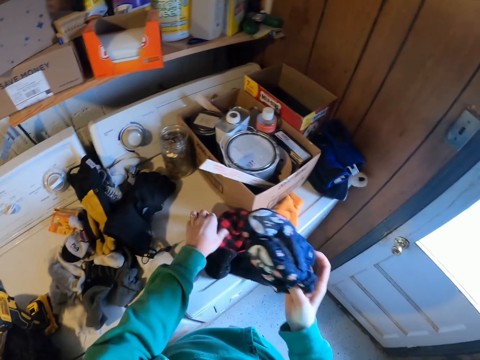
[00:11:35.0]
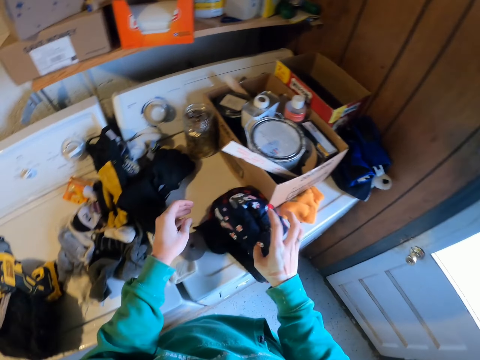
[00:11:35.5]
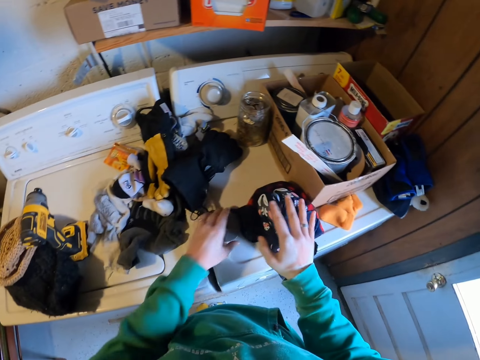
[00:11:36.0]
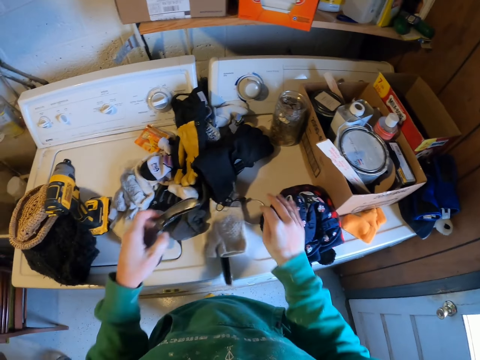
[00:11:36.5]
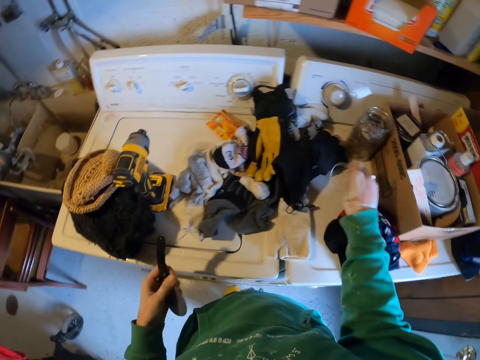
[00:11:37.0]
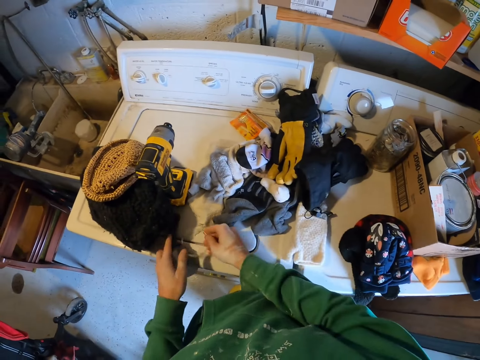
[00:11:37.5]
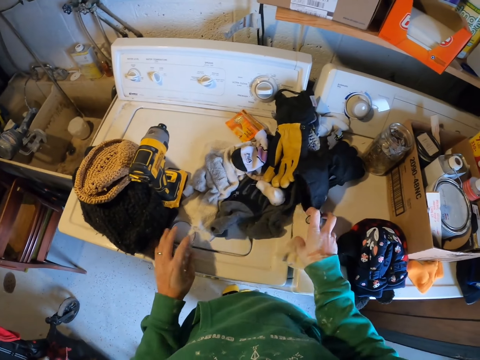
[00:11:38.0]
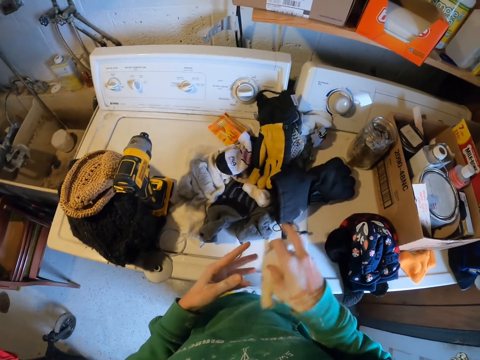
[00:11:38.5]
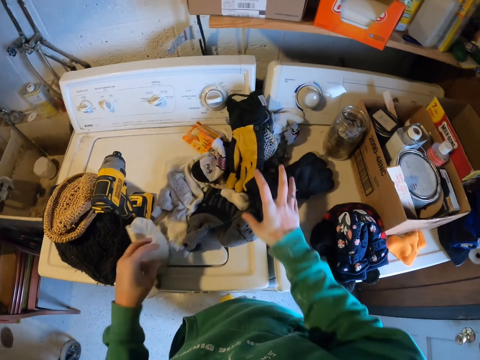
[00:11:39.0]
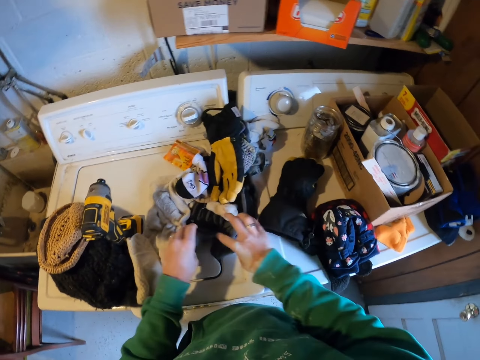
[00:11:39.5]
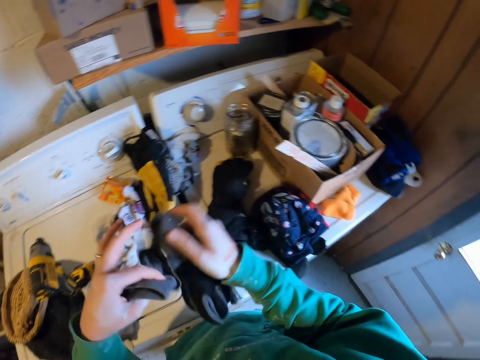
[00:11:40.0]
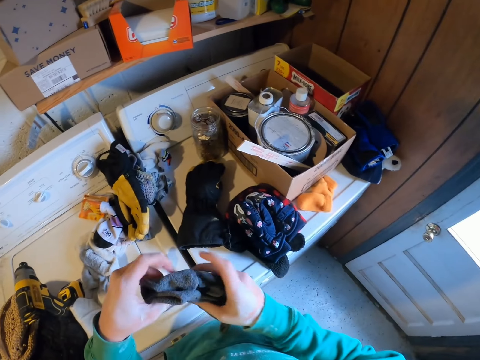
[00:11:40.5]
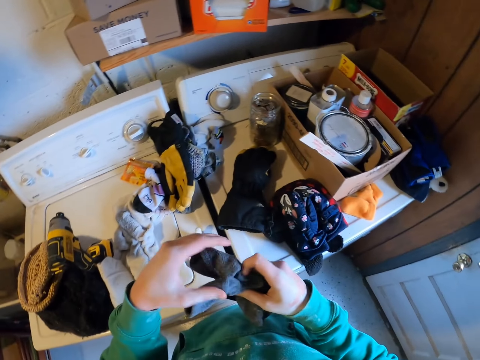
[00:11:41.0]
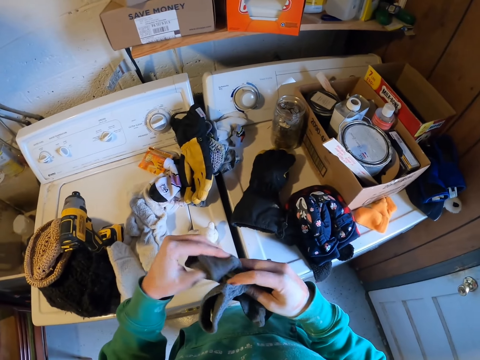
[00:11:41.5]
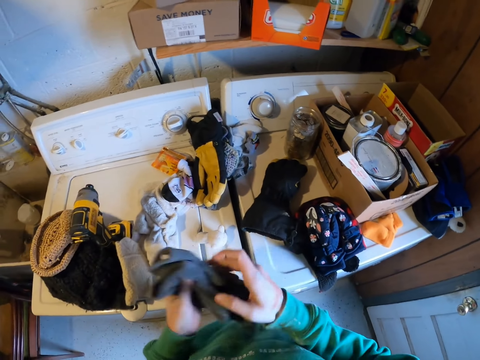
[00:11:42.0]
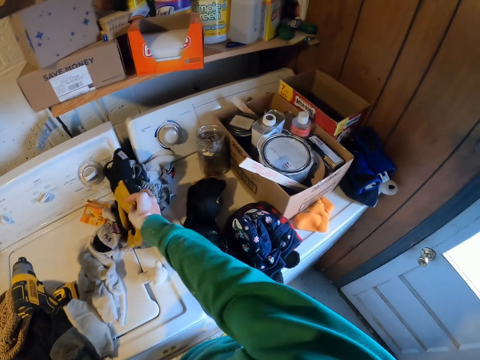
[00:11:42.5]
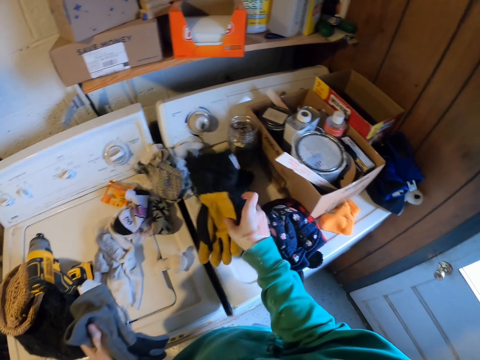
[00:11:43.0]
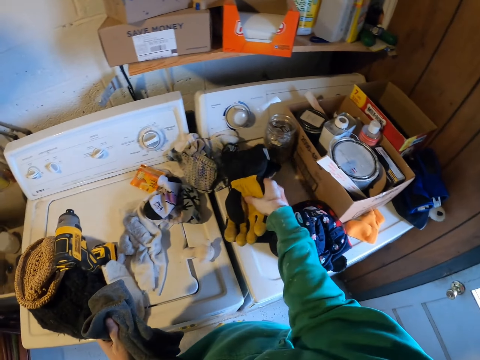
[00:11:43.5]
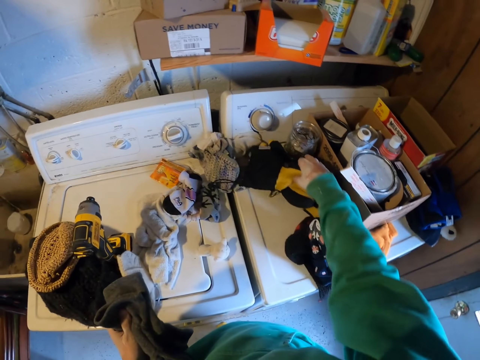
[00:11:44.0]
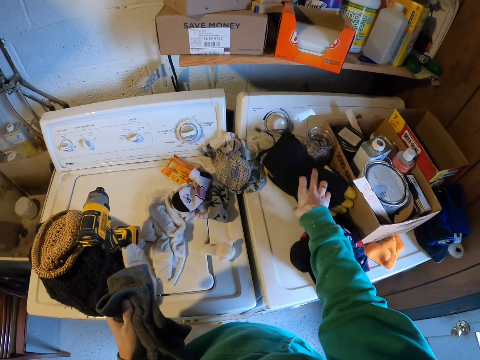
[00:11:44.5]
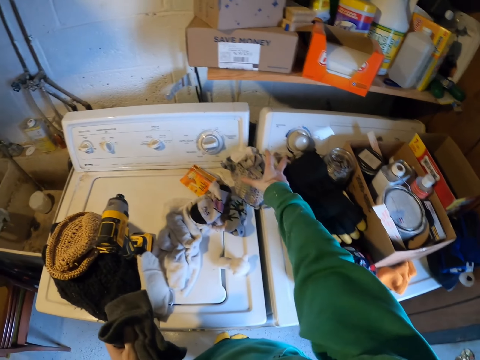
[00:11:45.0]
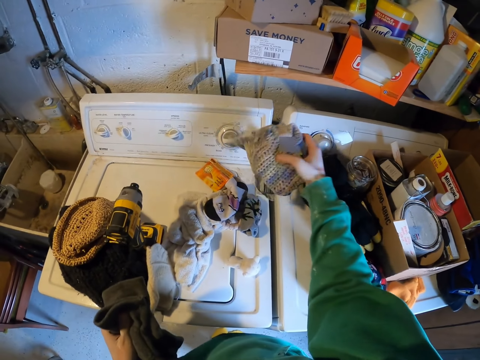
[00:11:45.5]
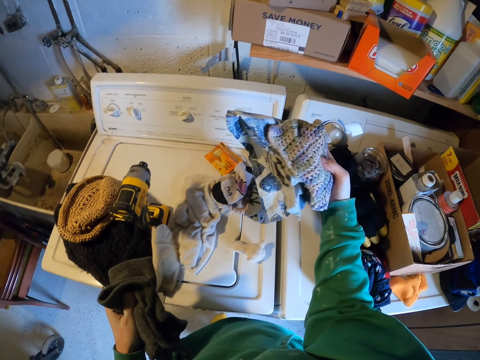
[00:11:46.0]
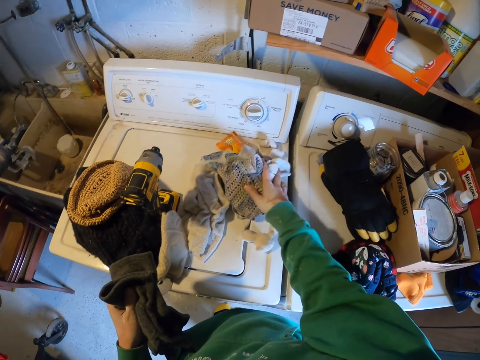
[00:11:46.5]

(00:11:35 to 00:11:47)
The camera wearer puts the glove on the washing machine. They pick a cutter on the washing machine and pick a bangle on the washing machine. They put the cutter on the washing machine. They put the bangle on the washing machine. They pick the glove on the washing machine. They pick the glove with the other hand. They put the glove on the washing machine. They pick the gloves on the washing machine. They unfold the gloves. They pick the glove on the washing machine. They put the glove on the washing machine. They pick clothes on the washing machine. They look at the clothes.

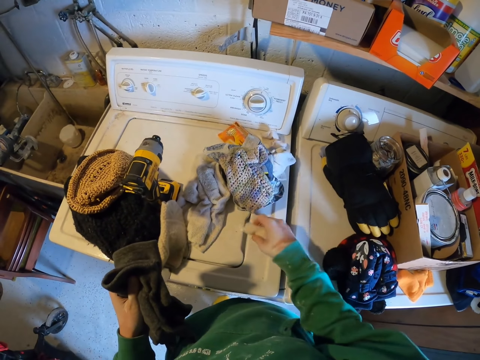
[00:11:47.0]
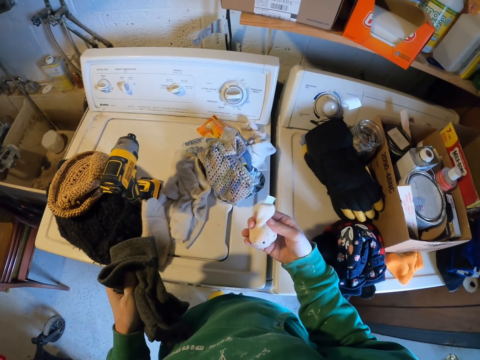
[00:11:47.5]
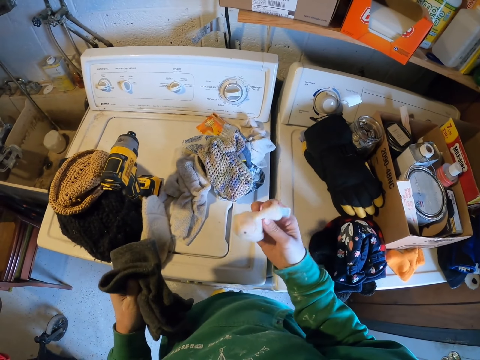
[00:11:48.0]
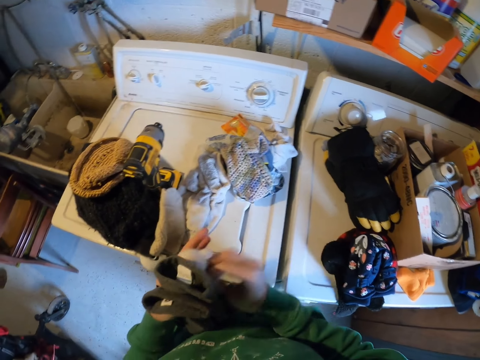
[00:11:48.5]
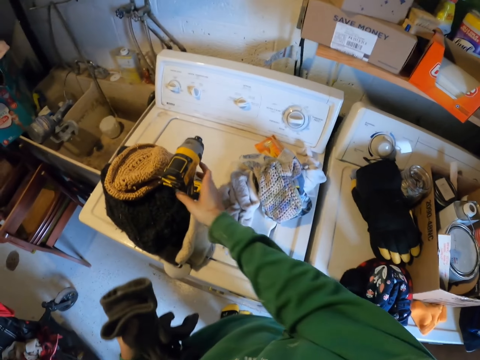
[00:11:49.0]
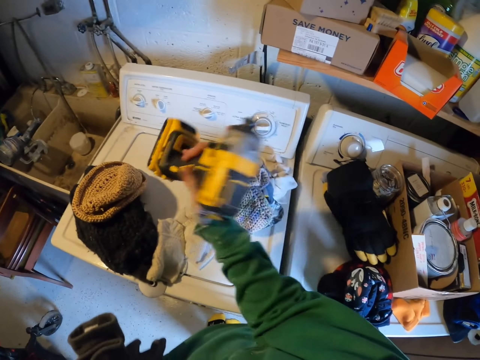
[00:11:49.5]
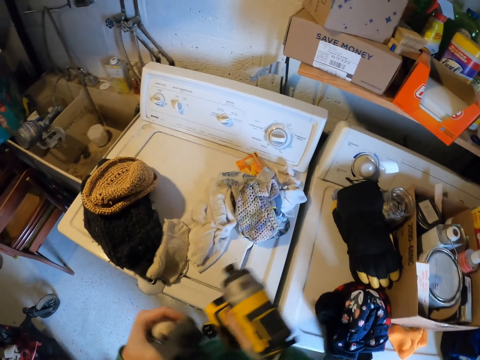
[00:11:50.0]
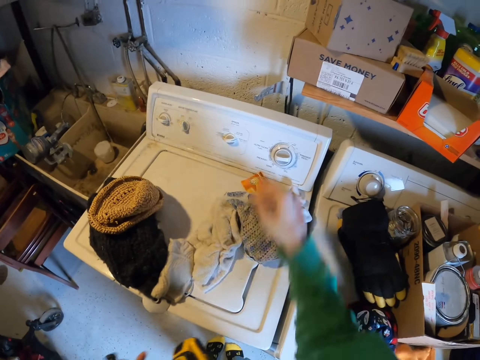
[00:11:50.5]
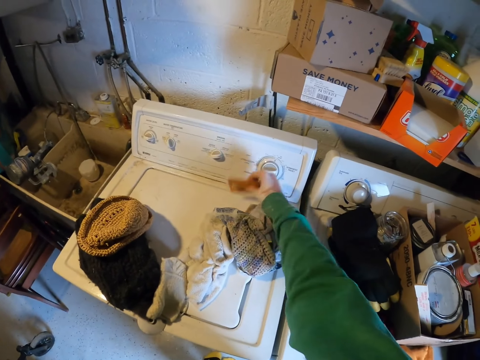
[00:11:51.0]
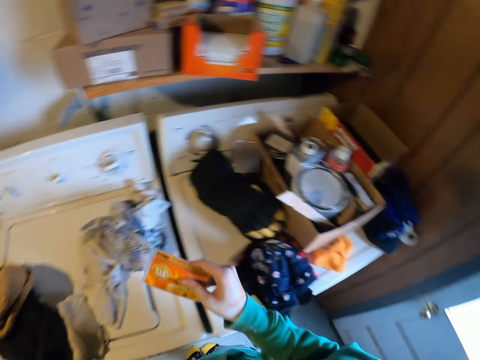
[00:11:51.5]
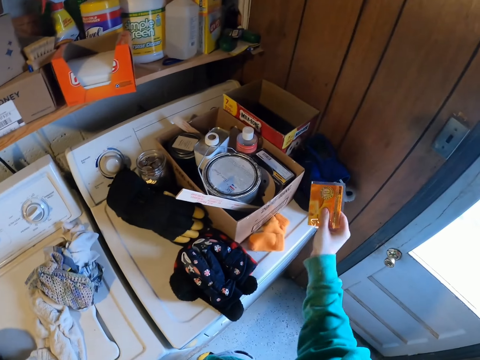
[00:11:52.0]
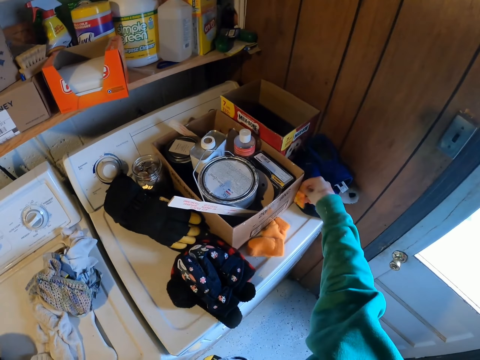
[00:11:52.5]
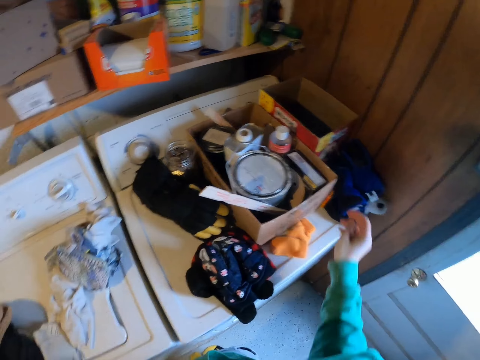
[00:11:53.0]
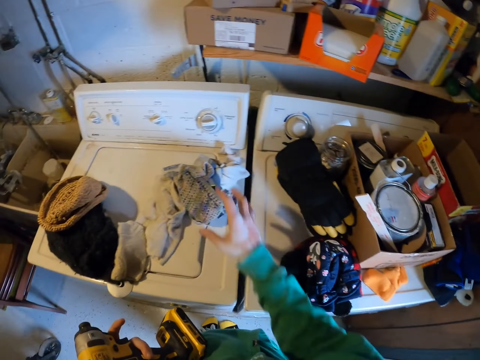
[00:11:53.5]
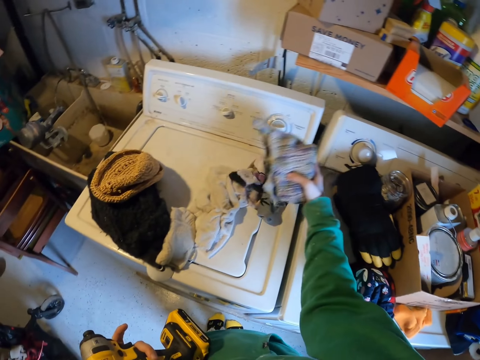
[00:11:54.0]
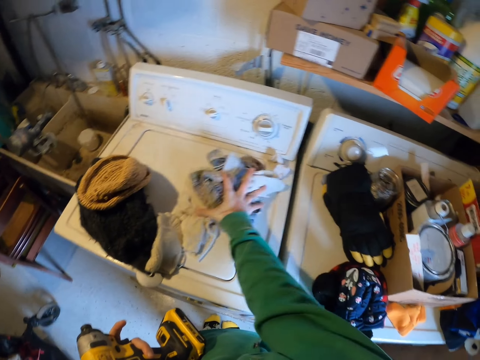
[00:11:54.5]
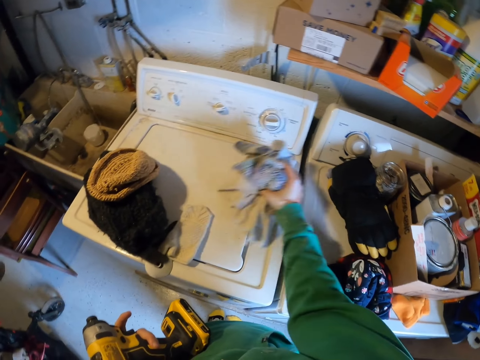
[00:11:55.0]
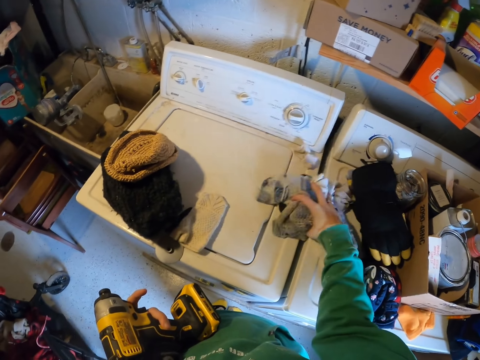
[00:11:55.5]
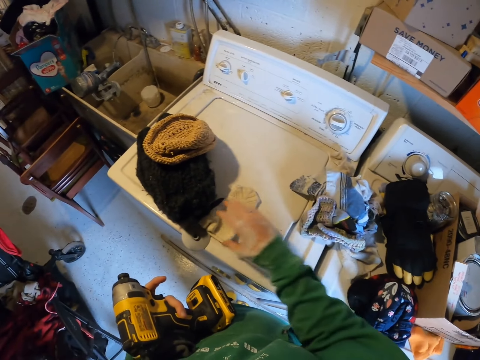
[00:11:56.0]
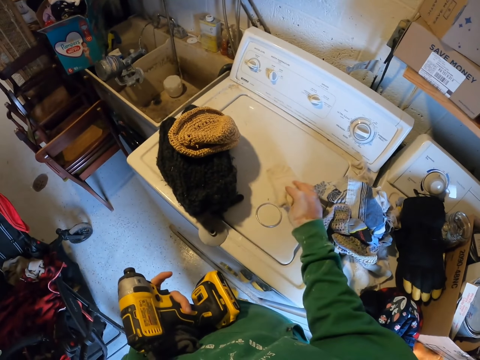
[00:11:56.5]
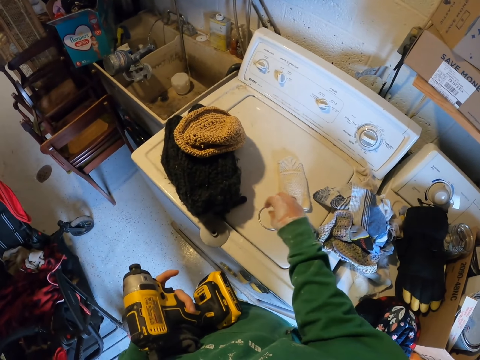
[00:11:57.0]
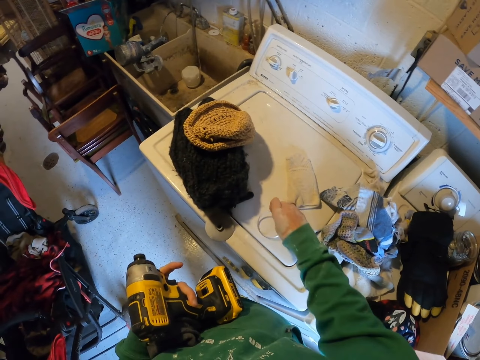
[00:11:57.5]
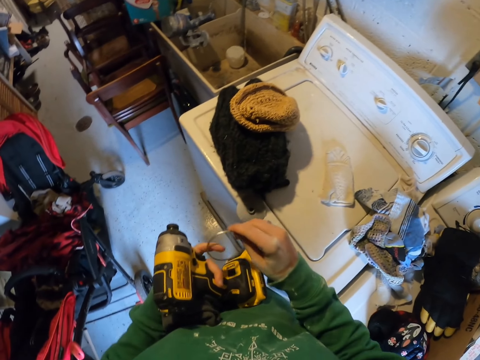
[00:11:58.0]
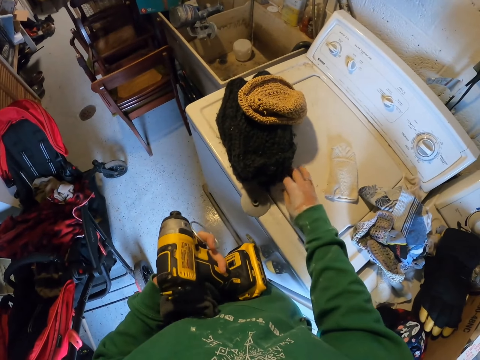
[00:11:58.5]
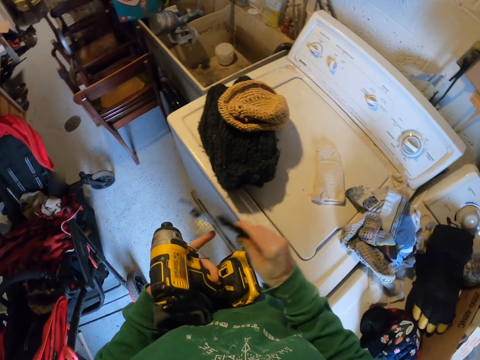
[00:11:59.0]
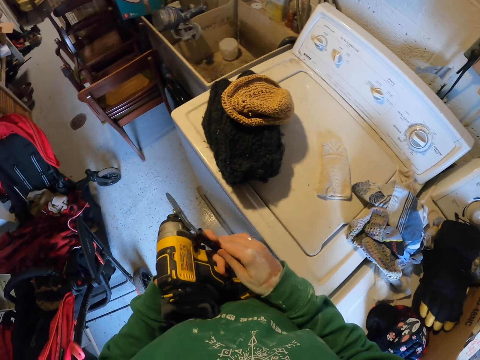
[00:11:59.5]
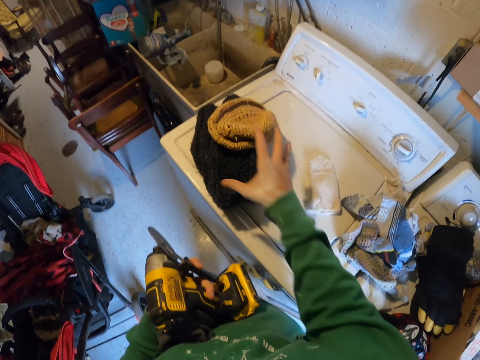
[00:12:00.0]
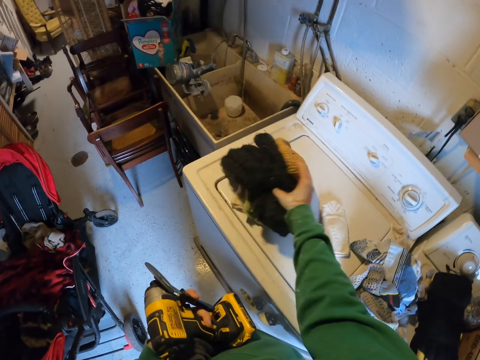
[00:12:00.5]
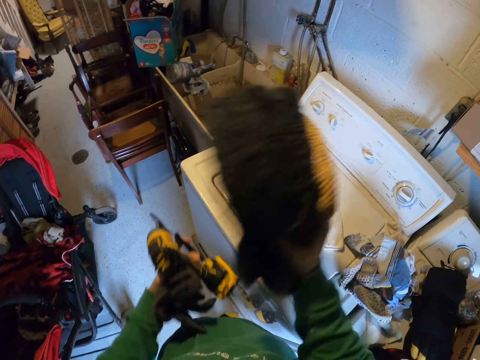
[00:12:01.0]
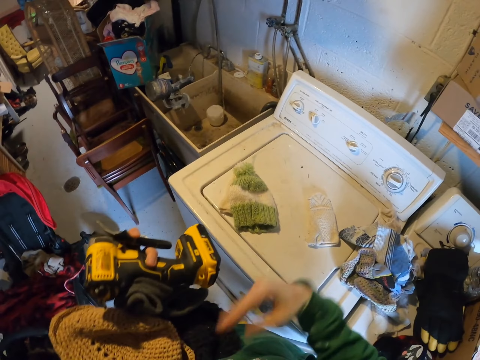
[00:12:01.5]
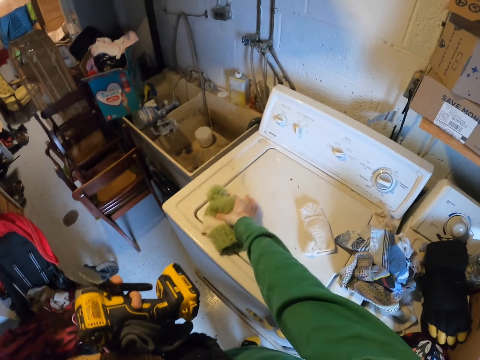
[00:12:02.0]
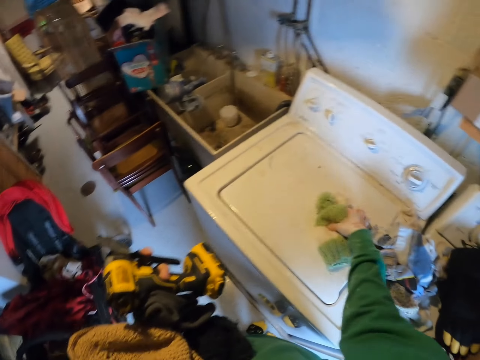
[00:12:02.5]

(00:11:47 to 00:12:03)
The camera wearer puts the clothes on the washing machine. They pick a toy on the washing machine. They look at the toy. They pick the toy with the other hand. They take a grill or hand drill from the washing machine. They pick the hand drill with the other hand. They pick a paper from the washing machine. They move around. They put the paper on the washing machine. They move around. They arrange the clothes on the washing machine. They move a glove on the washing machine. They pick a bangle on the washing machine. They pick the bangle with the other hand. They pick a cutter. They pick the cutter with the other hand. They pick a hat on the washing machine. They pick a cloth on the washing machine. They hold the cloth with the other hand. They hold the hat with the other hand. They pick the hat on the washing machine.
